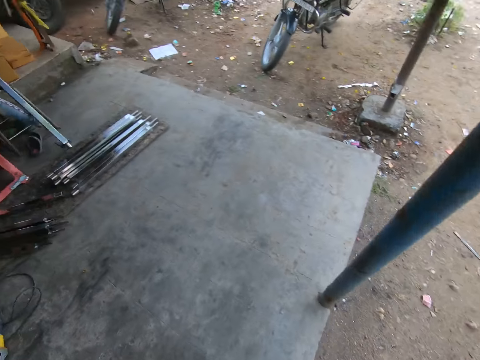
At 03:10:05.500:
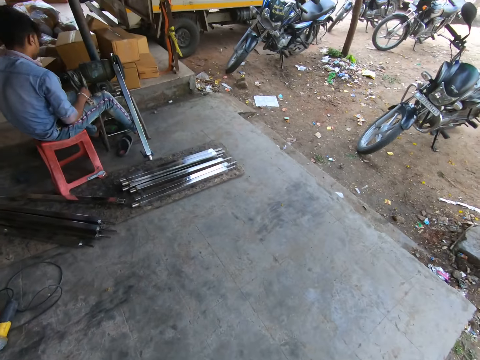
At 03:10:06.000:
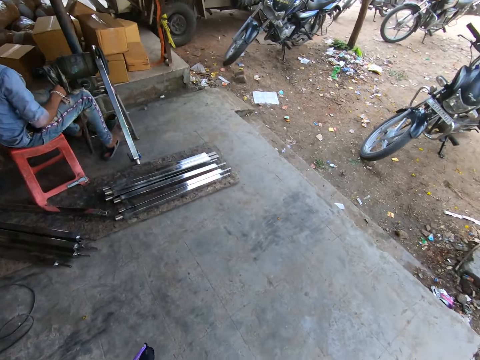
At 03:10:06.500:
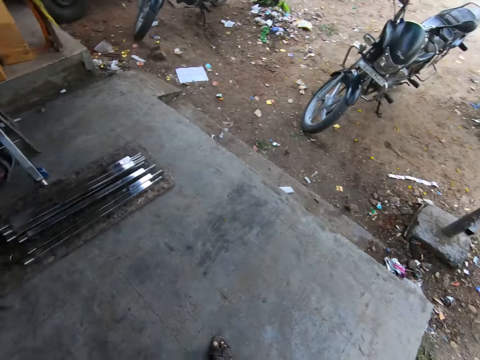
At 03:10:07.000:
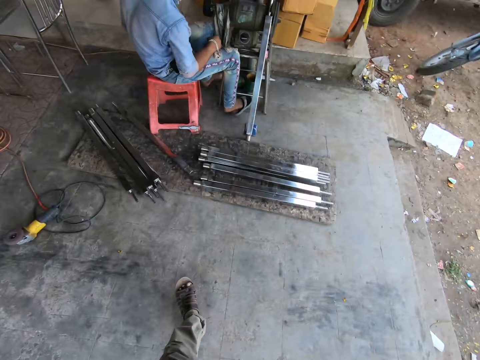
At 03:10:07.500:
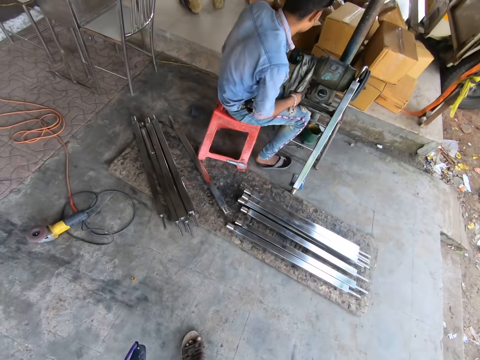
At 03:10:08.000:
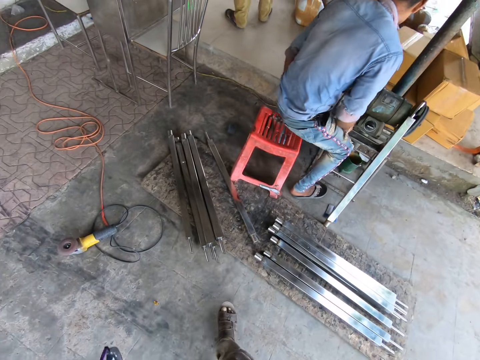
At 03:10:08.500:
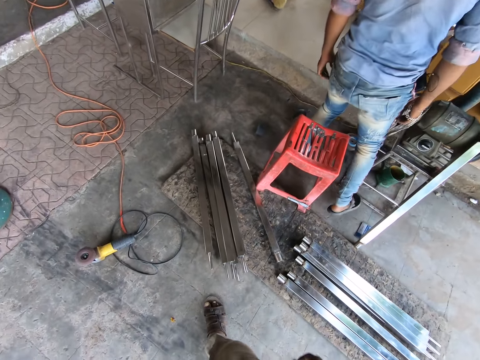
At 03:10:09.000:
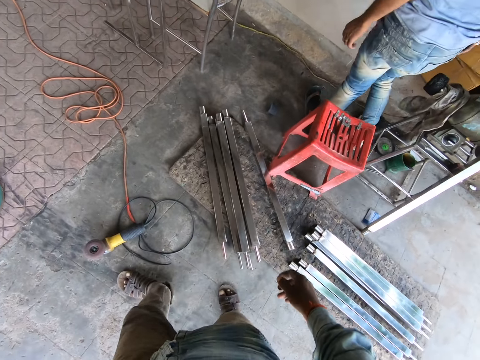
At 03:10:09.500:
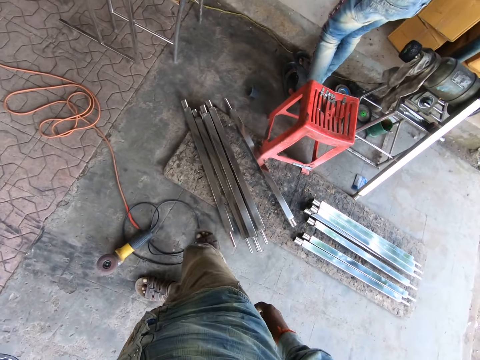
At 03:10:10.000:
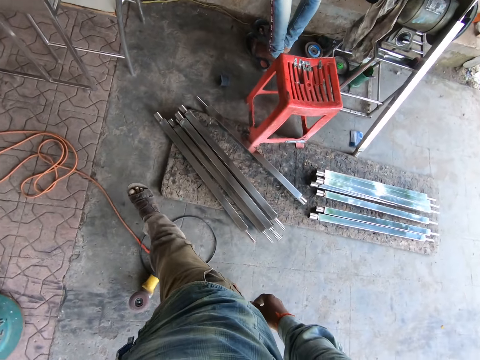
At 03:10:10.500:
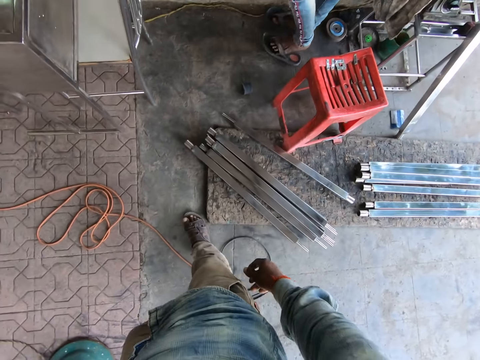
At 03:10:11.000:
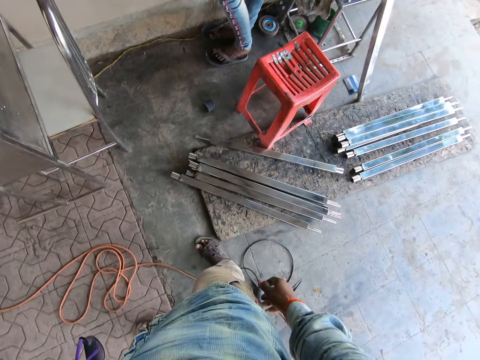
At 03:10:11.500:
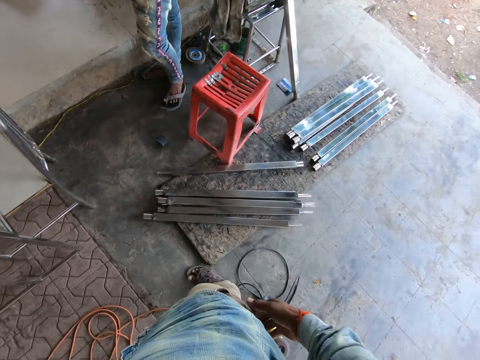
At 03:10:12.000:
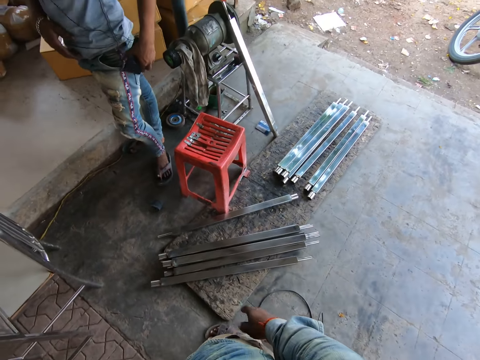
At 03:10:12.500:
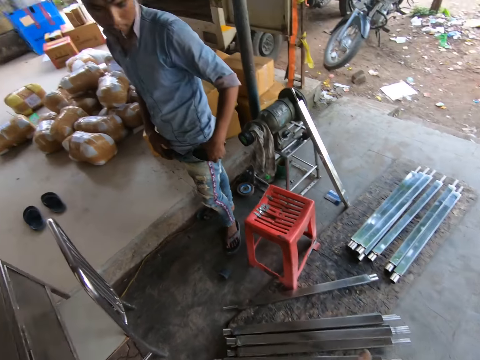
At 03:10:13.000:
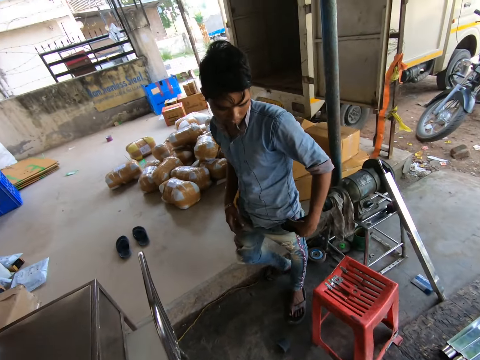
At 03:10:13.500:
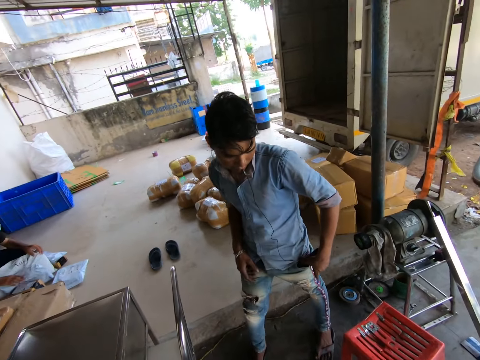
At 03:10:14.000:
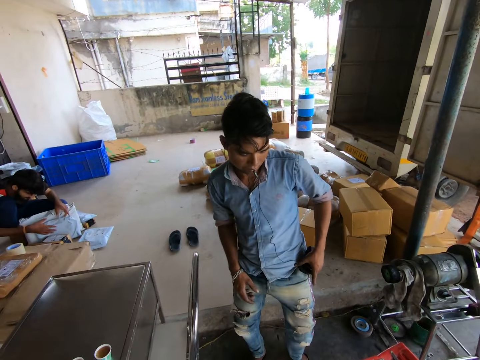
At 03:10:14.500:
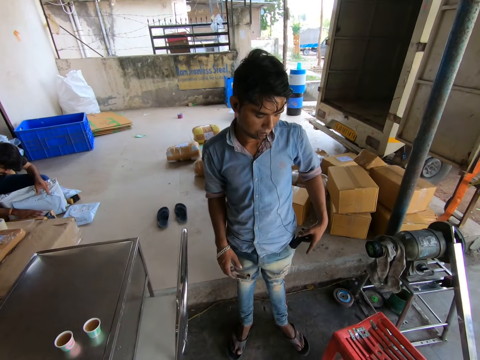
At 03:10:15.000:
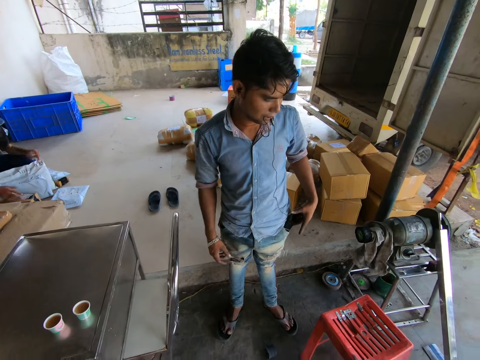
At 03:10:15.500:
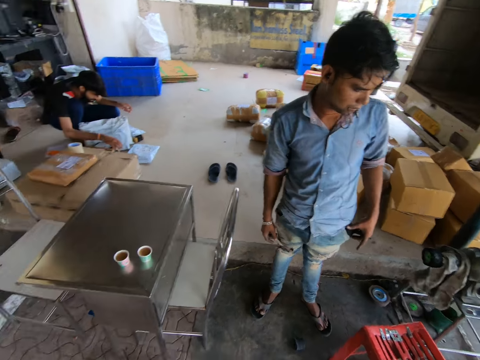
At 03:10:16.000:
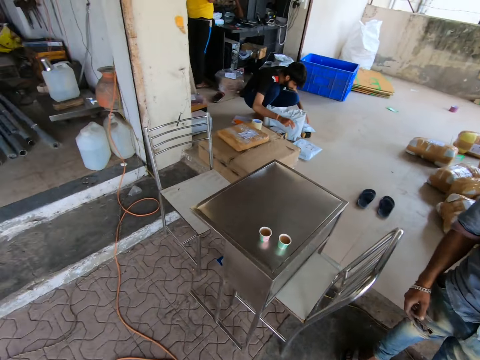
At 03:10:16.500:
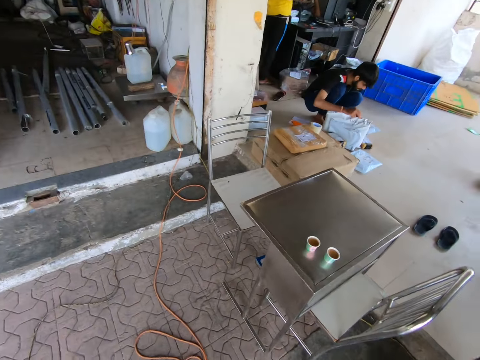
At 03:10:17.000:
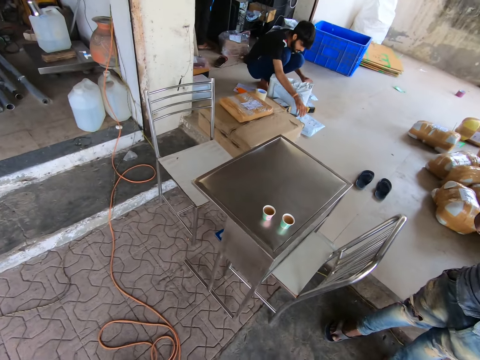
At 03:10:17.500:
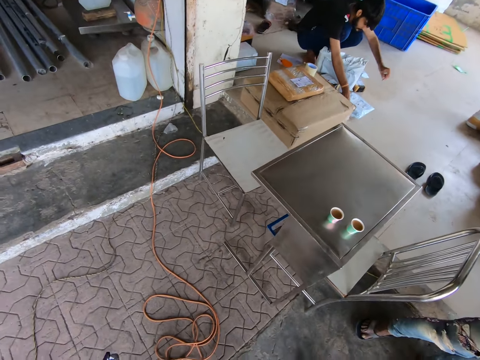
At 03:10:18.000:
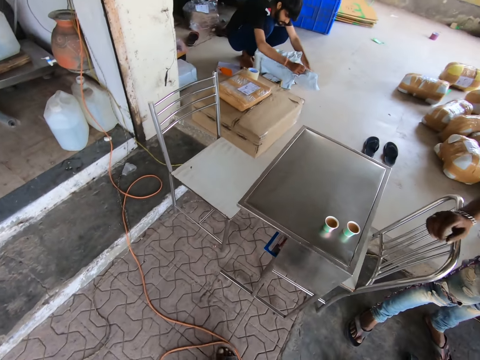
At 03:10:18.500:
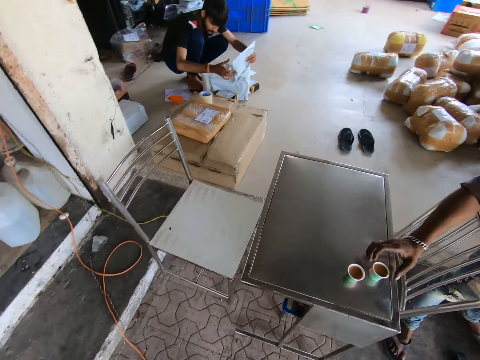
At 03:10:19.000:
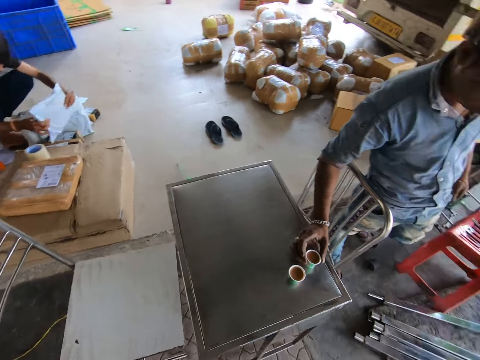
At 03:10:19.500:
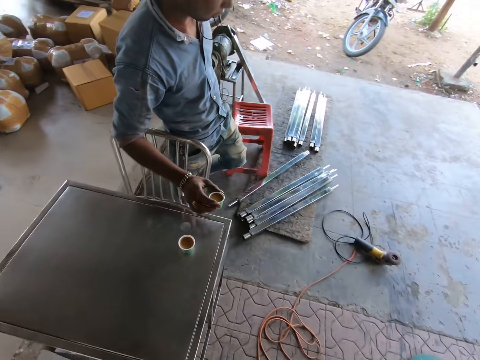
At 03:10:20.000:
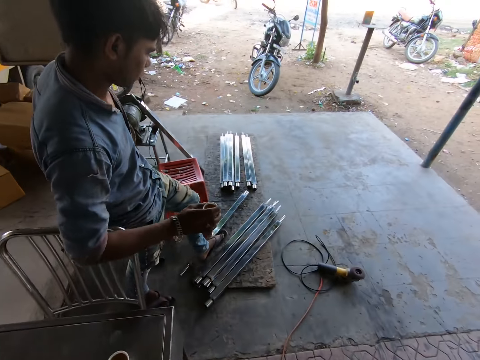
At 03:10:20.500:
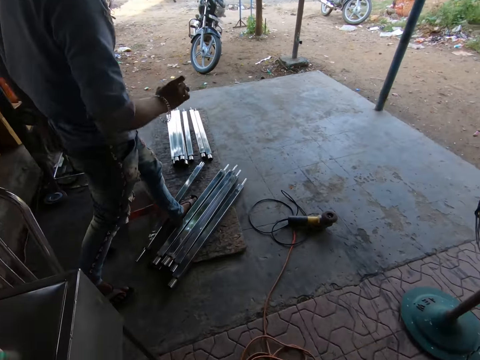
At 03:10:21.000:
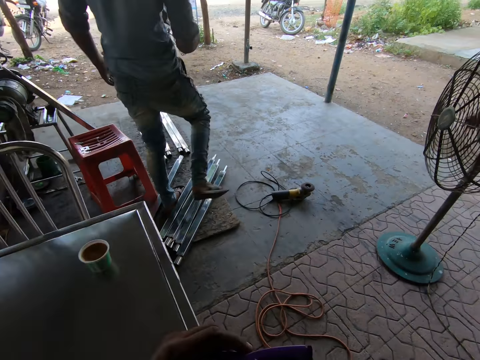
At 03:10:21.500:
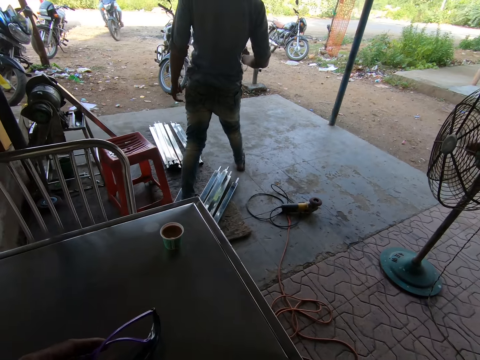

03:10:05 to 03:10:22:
A man stands up from a stool. The camera wearer speaks to the man. The man places a phone in his left hand in his pocket. The camera wearer stares around the workshop. Another man shuffles some clothes on the ground with both hands. The camera wearer walks around the workshop. The first man picks up a cup of drink from a table with his right hand. The camera wearer sits down on a chair. They watch as the first man walks away from them.

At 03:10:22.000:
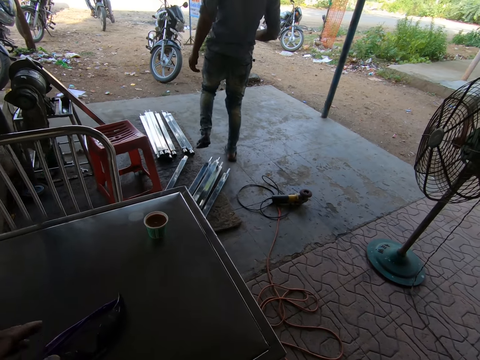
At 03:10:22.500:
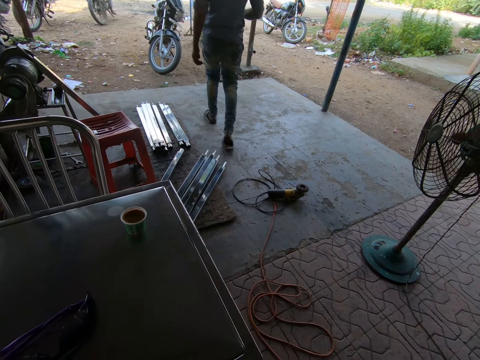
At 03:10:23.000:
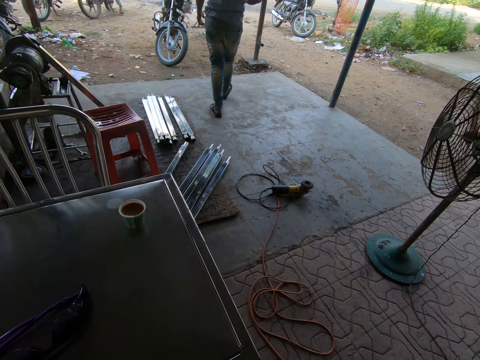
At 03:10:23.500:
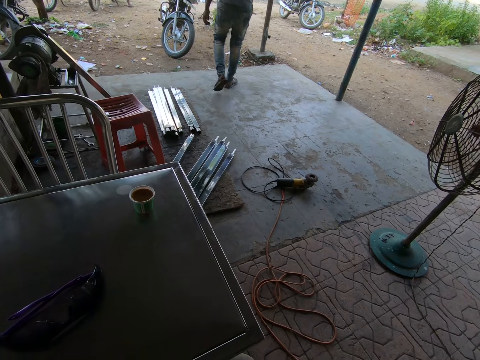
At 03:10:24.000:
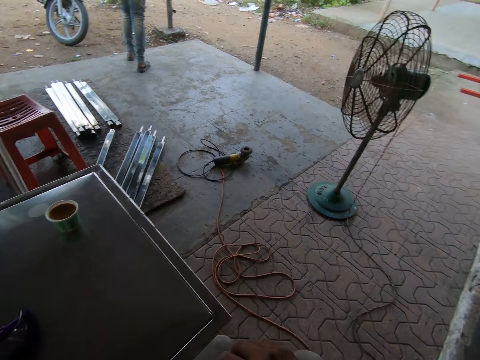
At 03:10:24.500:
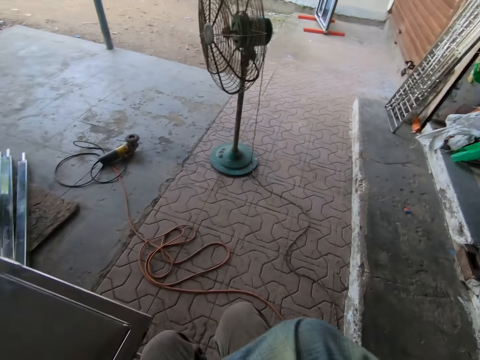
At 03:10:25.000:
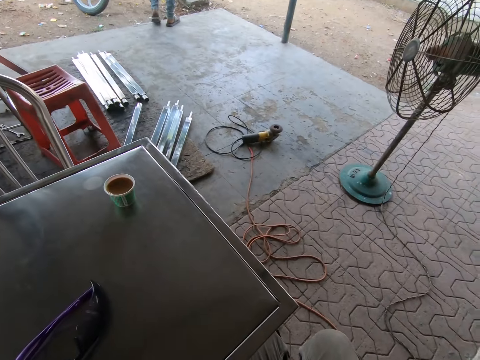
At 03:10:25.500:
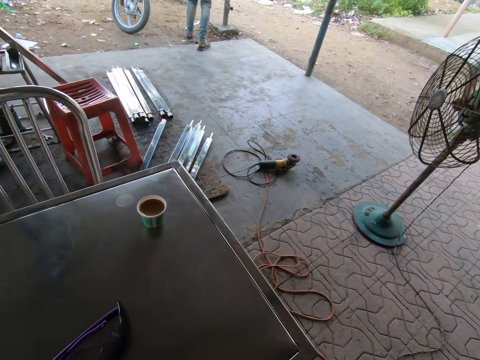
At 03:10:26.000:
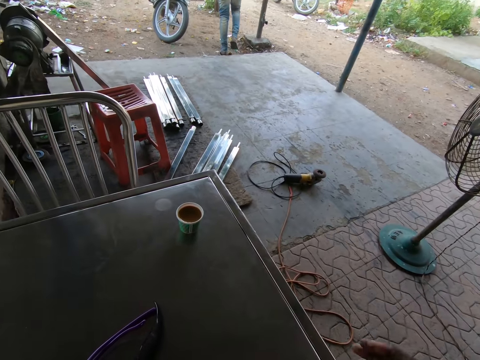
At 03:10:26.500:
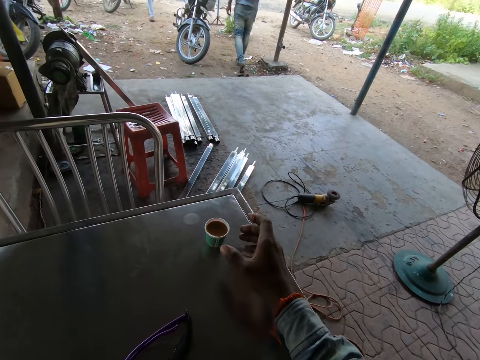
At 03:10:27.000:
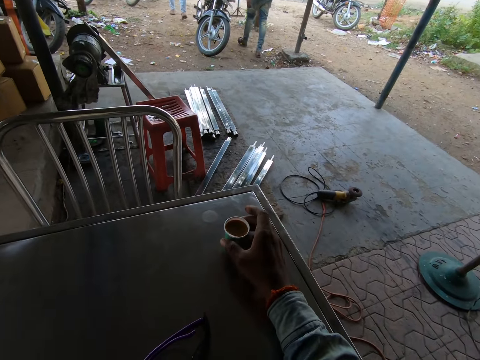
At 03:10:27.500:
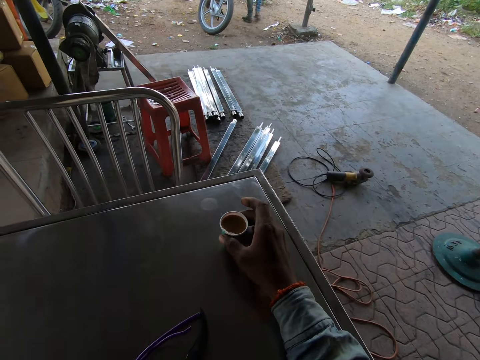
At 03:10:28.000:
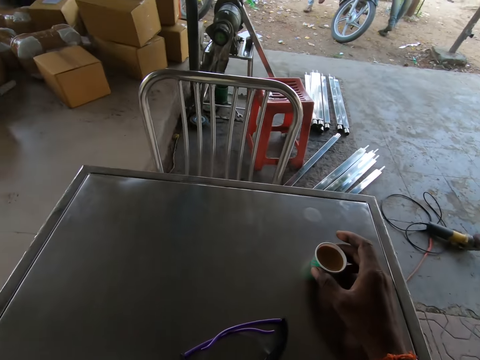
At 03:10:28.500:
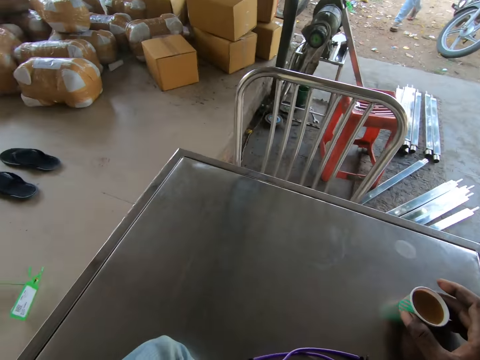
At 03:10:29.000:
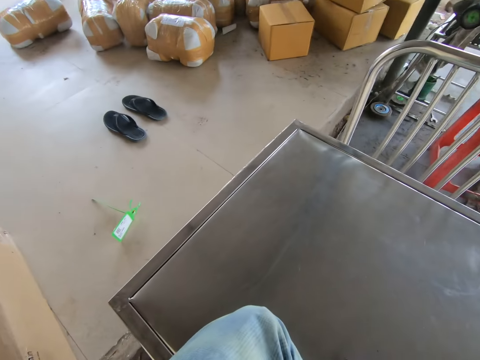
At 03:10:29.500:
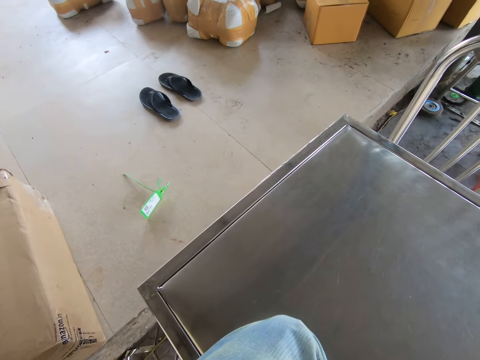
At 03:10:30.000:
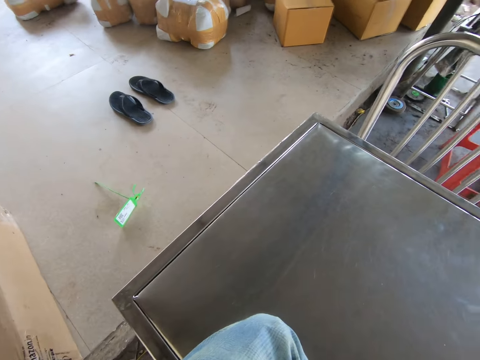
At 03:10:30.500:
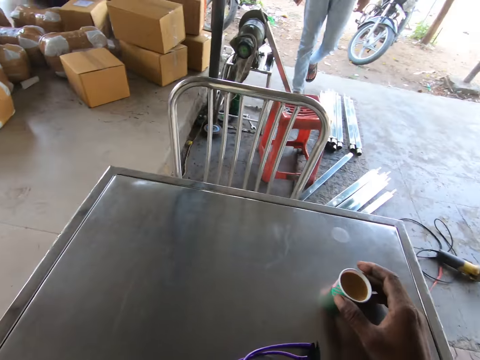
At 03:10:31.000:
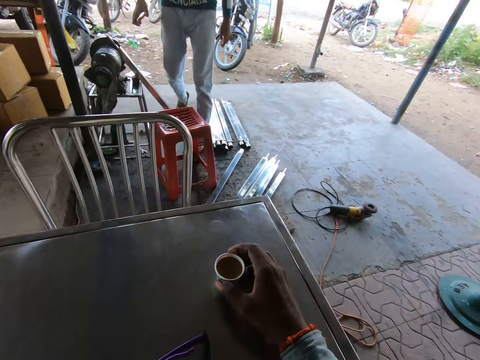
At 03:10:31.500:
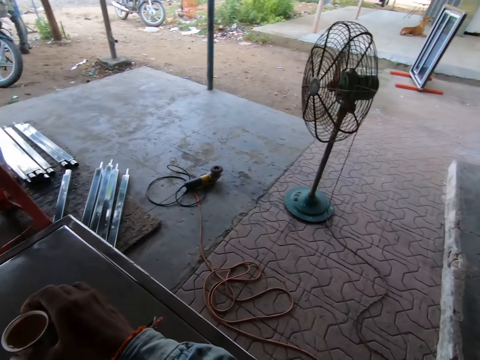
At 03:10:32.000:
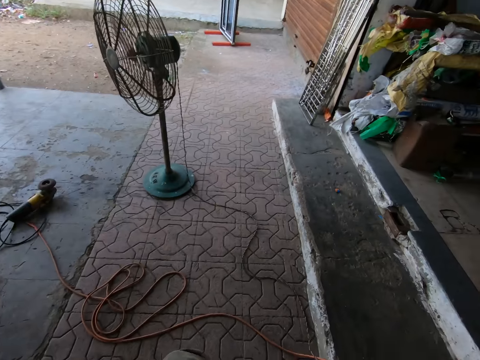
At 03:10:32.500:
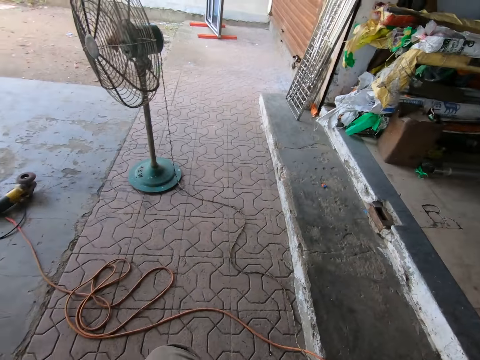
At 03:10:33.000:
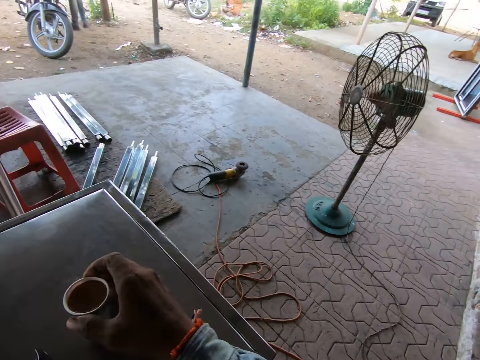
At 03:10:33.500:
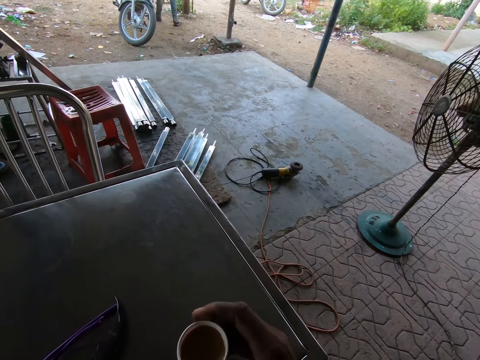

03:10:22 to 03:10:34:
The camera wearer stares around the workshop. He holds a cup of drink on the table with his right hand. He picks up the tea on the table. He drags the cup of drink on the table toward himself with his right hand. He stares around the workshop. A man walks toward the camera wearer.
